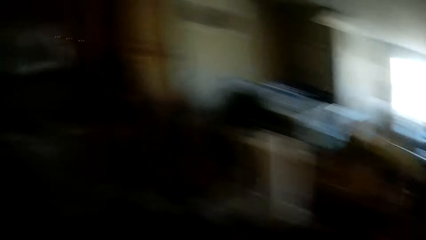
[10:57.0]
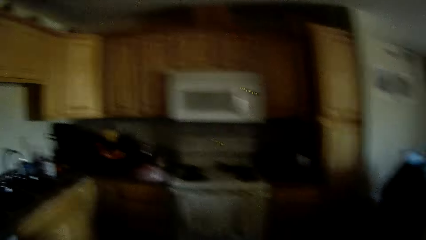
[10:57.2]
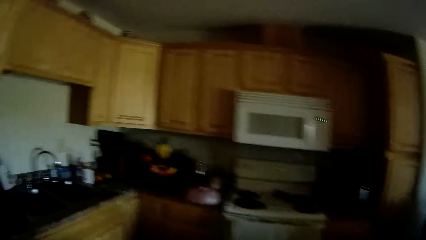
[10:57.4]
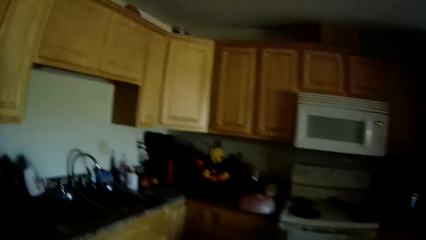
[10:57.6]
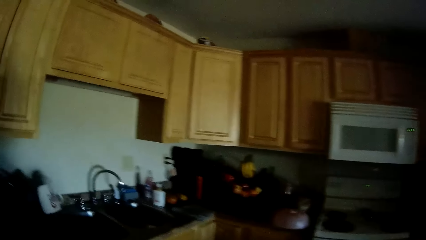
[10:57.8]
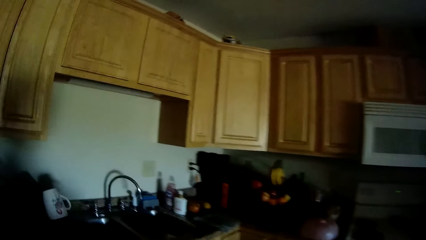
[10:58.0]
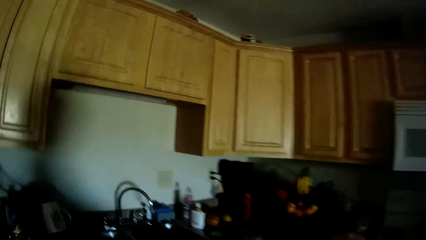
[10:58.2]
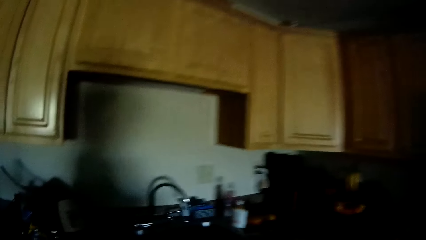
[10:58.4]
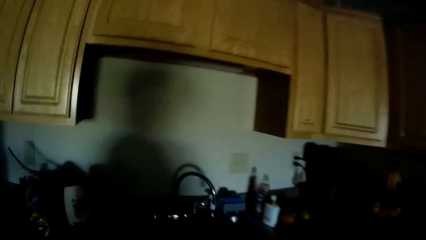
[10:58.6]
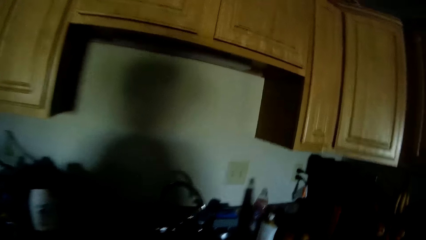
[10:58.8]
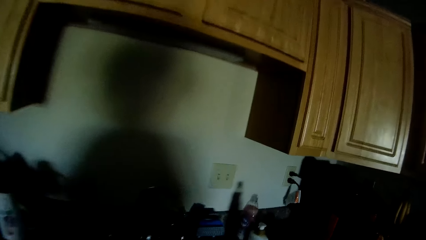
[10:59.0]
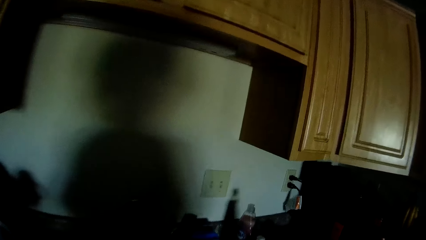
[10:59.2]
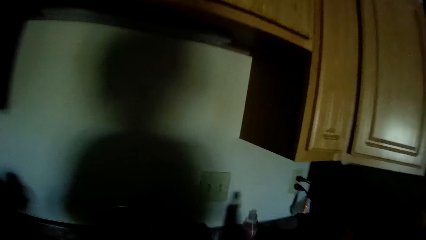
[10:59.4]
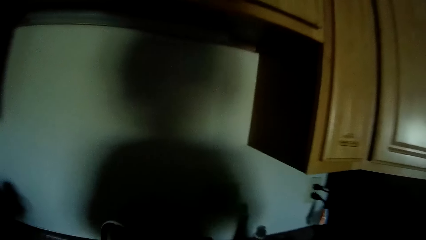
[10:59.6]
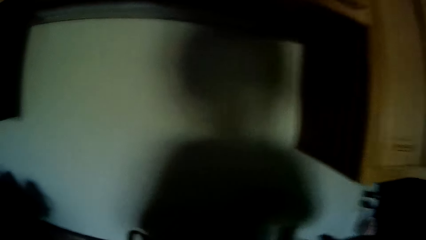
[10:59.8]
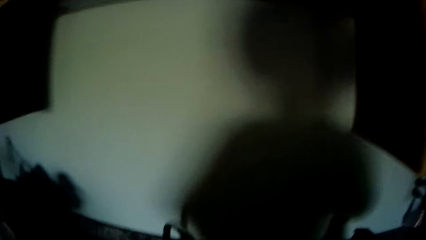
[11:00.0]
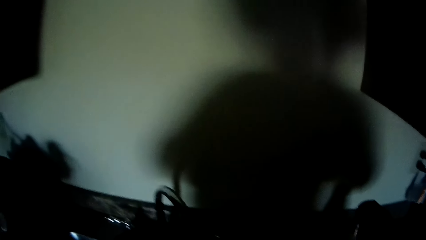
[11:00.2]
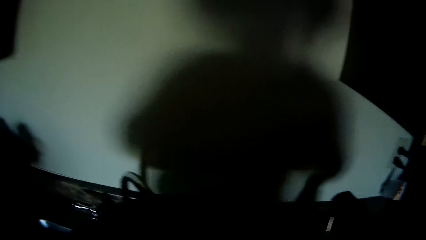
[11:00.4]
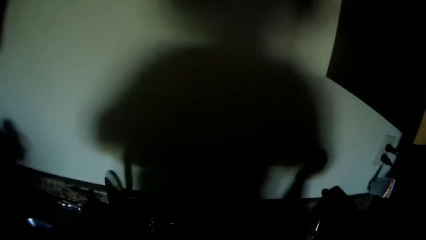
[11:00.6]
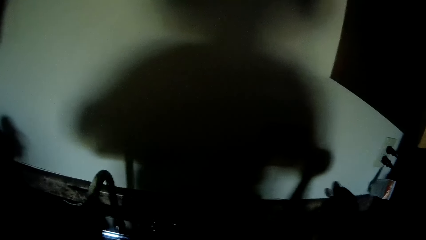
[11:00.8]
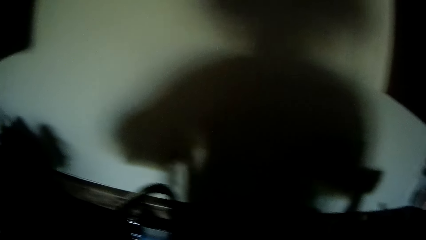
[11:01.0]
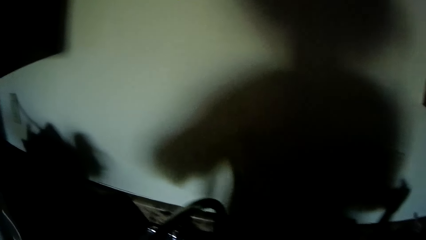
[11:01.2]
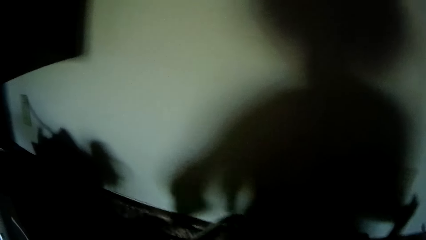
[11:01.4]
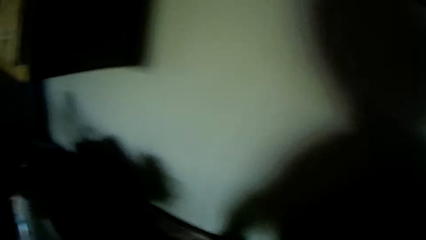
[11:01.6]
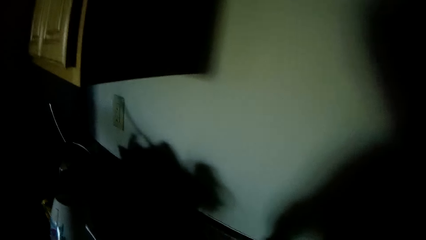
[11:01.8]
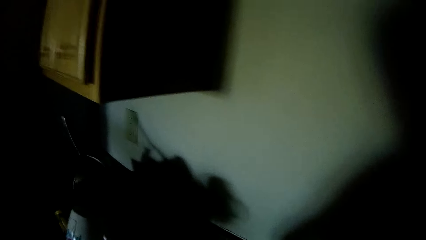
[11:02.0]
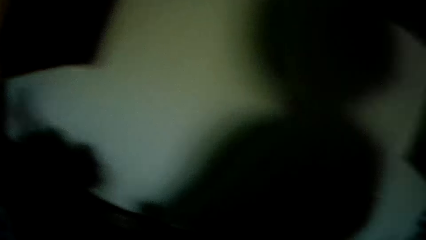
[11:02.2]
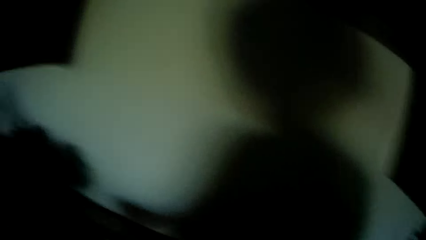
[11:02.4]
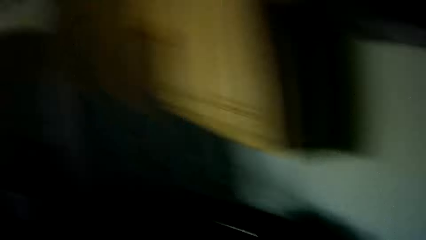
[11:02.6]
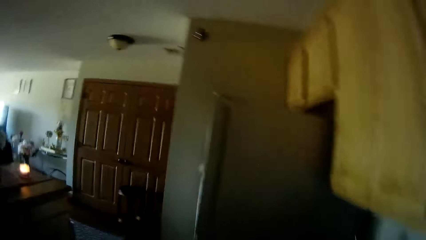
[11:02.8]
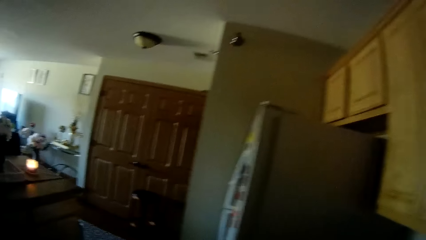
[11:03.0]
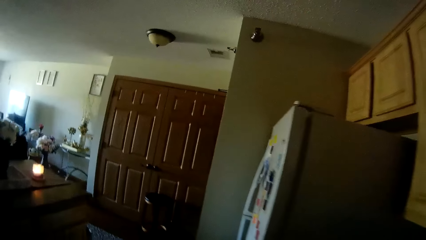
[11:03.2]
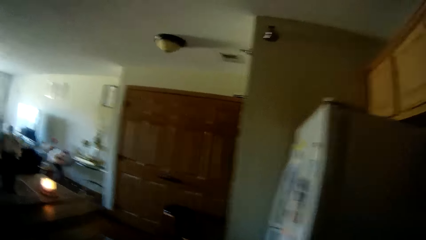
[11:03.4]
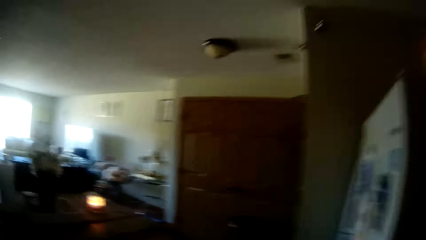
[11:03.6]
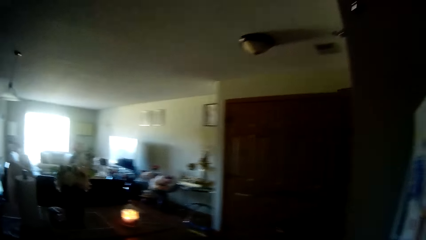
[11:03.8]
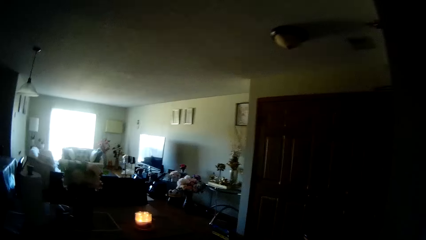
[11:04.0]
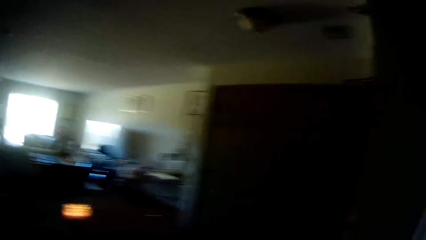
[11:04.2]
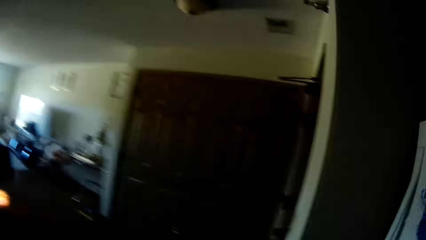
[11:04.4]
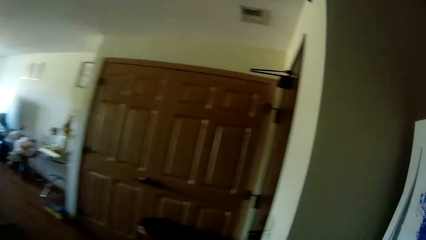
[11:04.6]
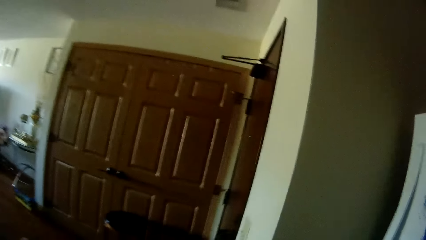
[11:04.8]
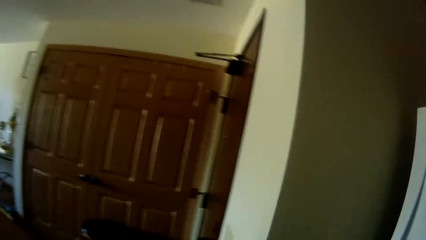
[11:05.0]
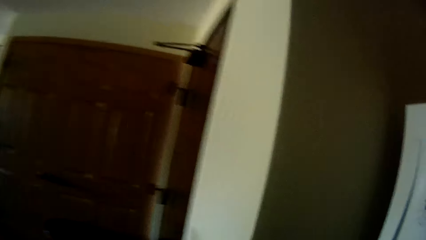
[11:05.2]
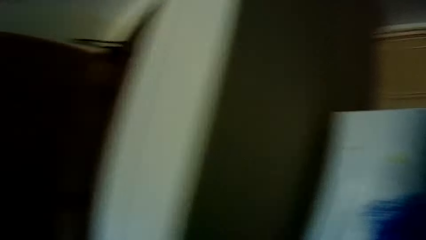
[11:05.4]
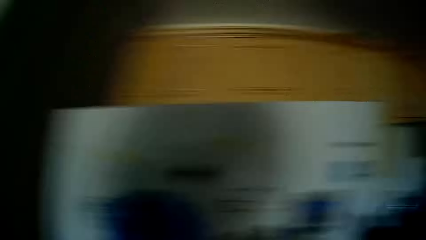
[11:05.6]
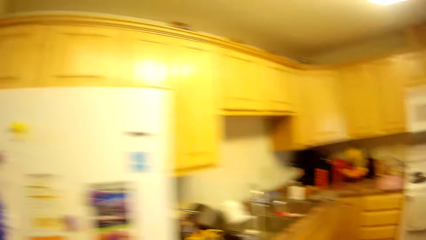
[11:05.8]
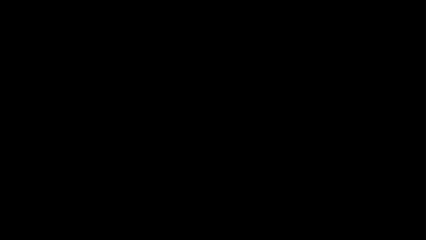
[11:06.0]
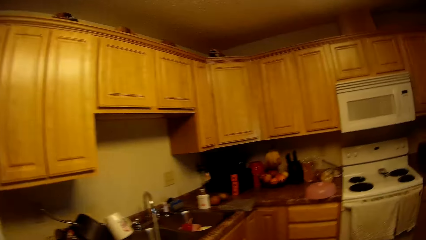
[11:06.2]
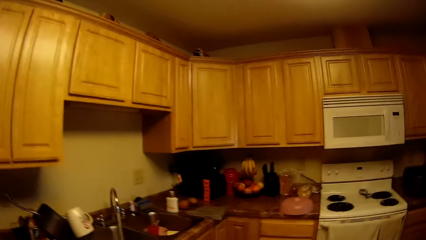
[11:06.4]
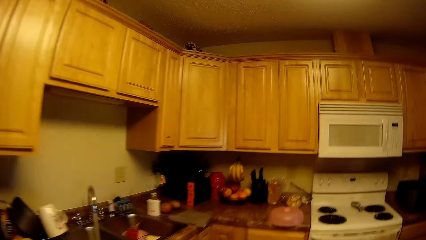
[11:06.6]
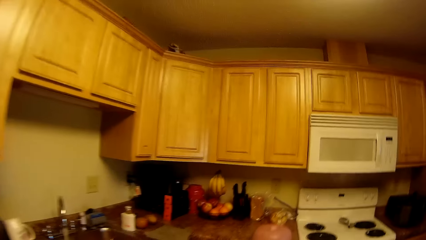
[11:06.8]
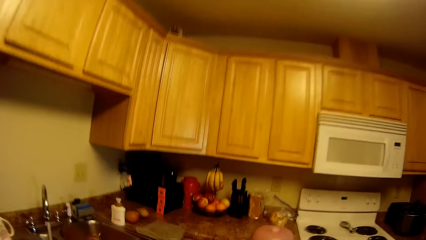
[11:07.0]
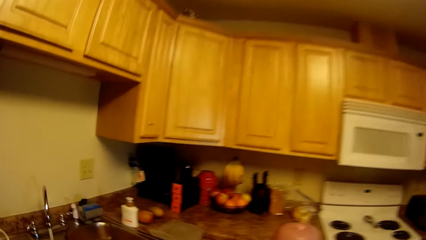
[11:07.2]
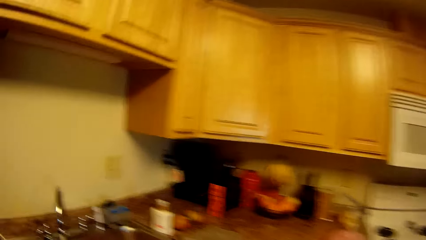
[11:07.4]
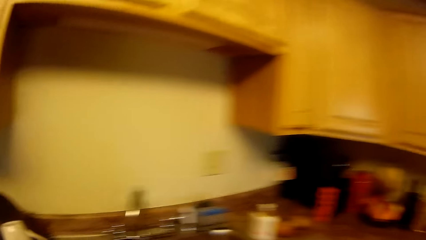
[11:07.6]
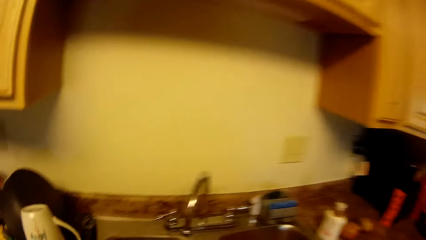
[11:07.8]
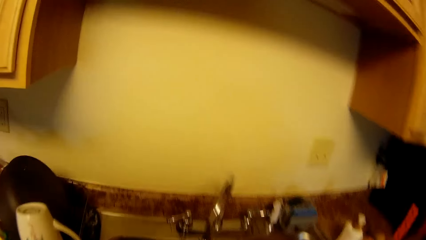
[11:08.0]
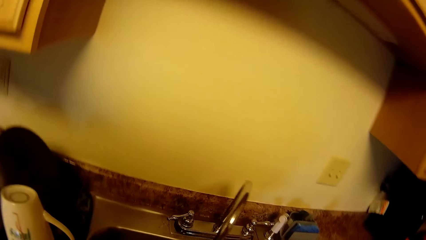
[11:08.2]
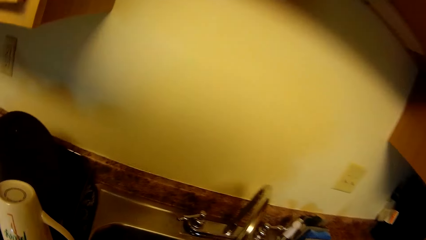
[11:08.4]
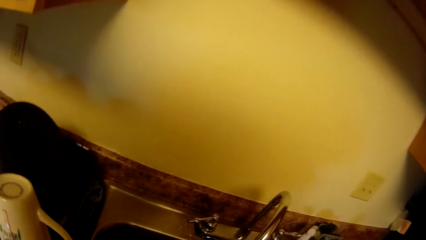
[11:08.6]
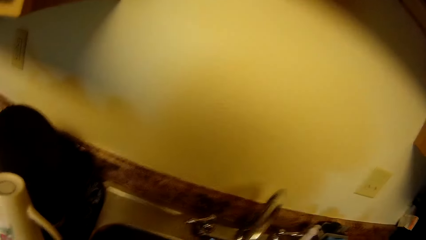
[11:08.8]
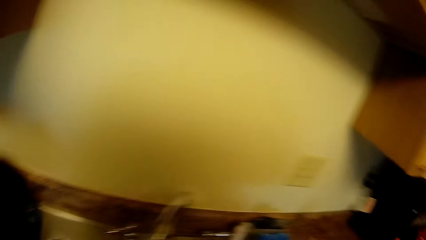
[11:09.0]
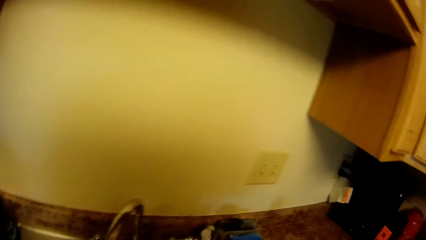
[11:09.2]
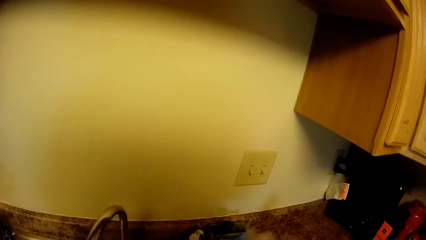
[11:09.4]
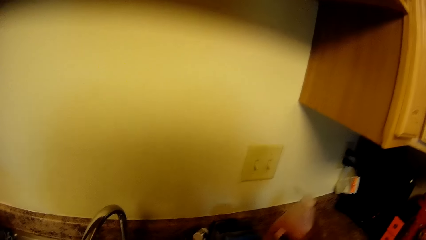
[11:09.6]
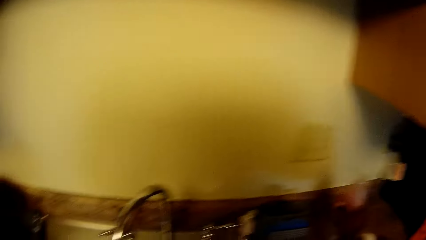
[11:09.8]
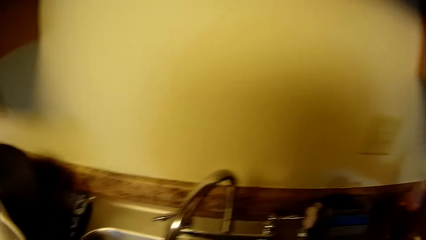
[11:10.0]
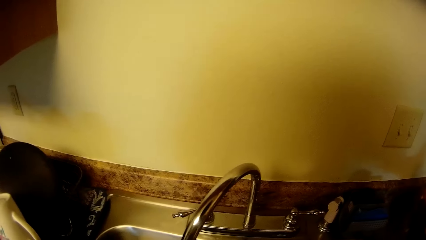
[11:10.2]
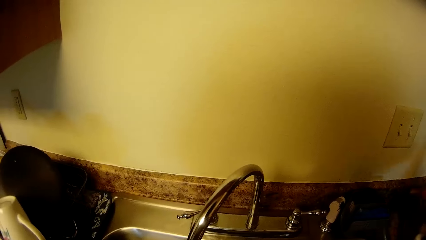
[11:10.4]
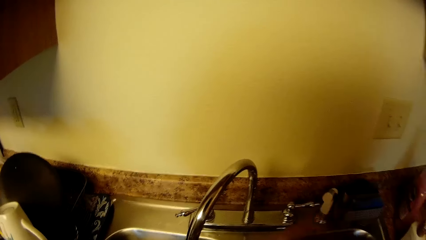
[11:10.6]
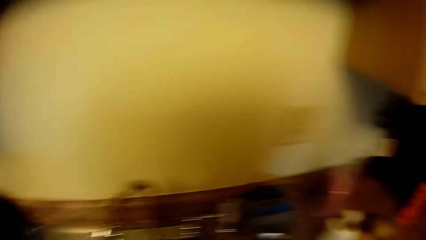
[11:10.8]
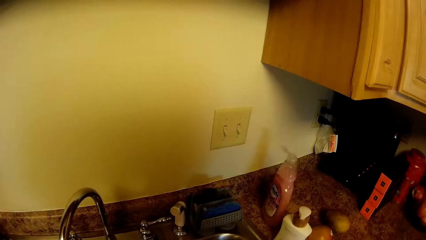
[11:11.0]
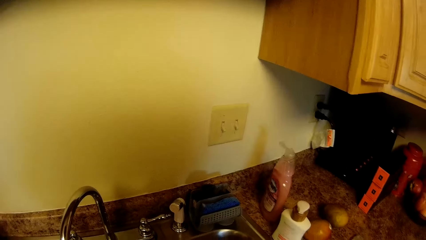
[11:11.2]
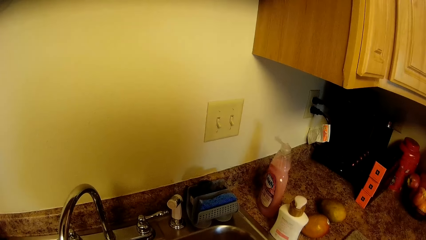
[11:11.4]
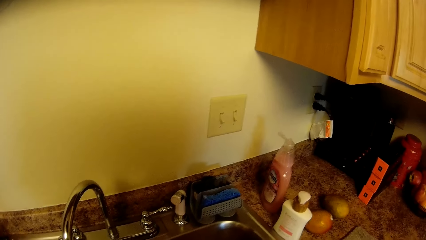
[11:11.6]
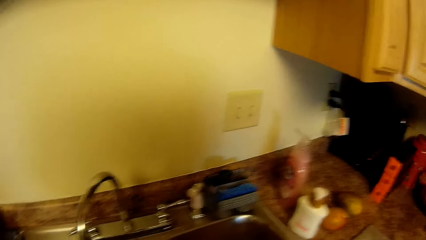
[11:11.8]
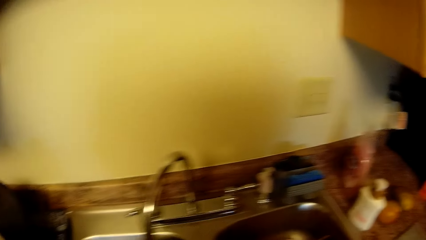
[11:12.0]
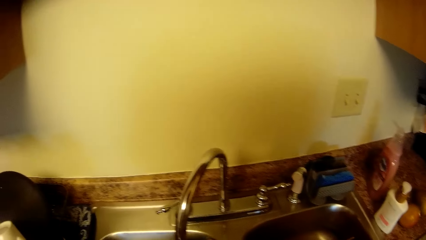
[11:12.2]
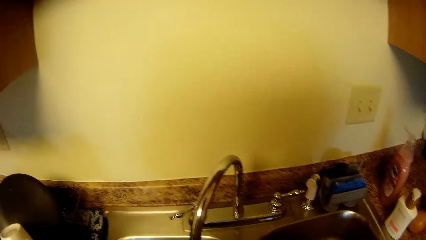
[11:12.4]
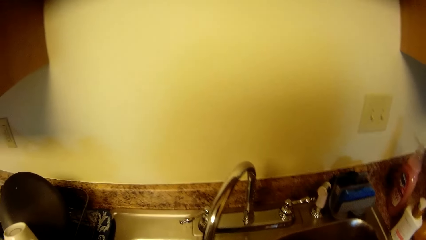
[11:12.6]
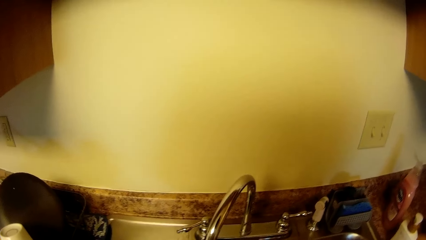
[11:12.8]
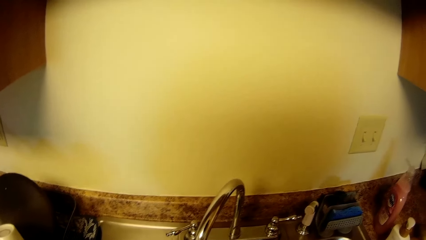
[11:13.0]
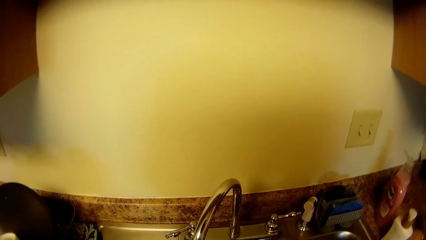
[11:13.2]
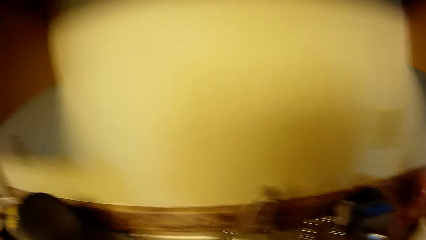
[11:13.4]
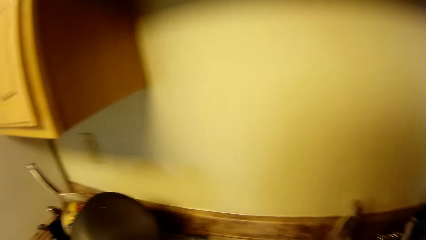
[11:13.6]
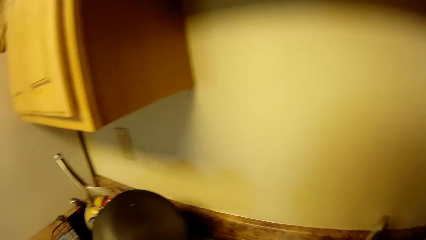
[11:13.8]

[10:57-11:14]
The camera wearer turns on a faucet with her right hand. She walks and looks around. She turns on a light on a wall with her left hand. She walks and looks around. She washes both hands with water. She drops a plastic can of soap on a kitchen slab with her right hand. She looks around.
